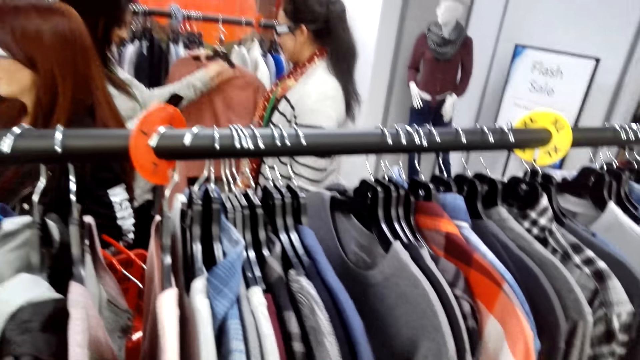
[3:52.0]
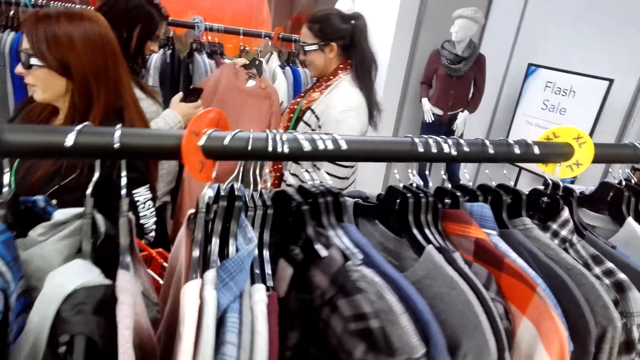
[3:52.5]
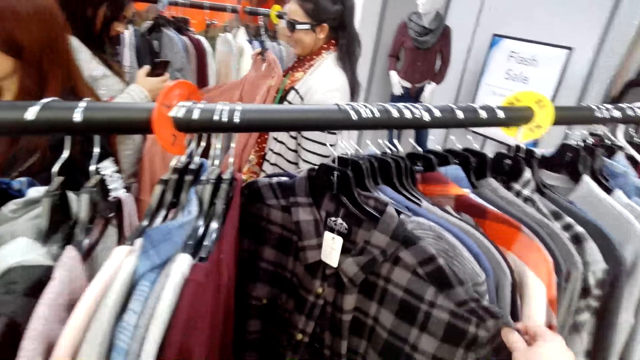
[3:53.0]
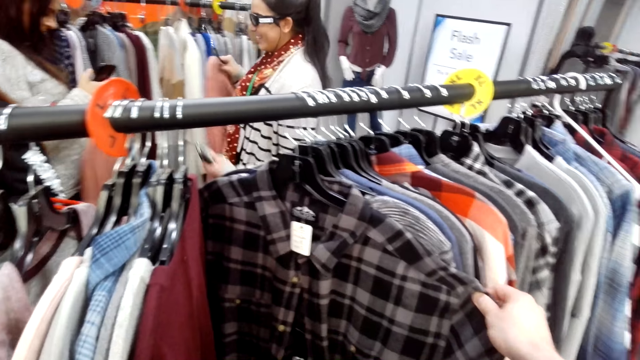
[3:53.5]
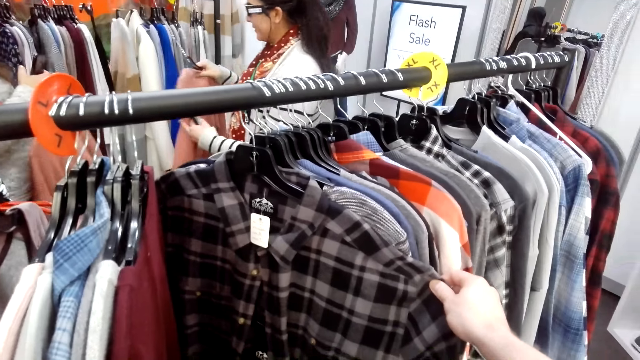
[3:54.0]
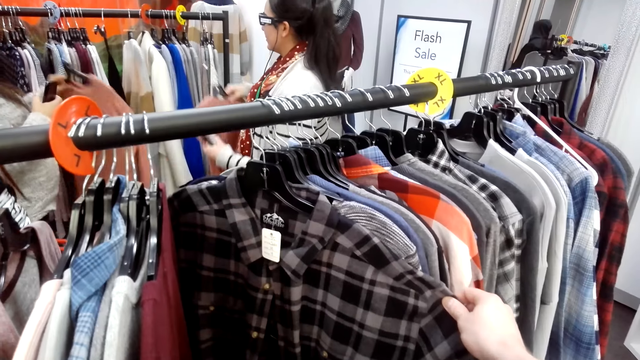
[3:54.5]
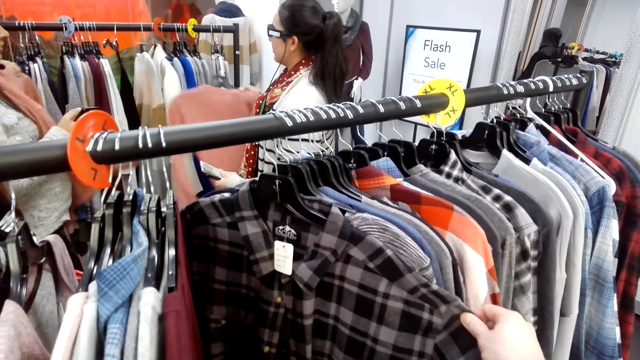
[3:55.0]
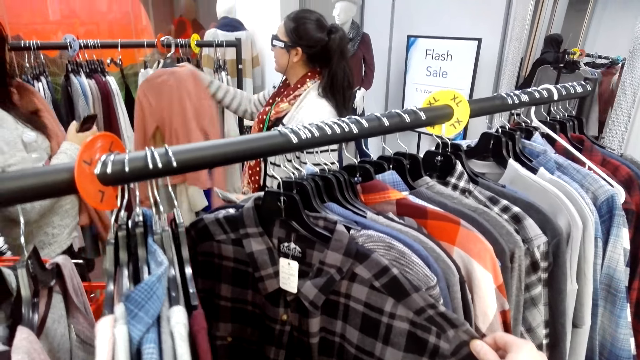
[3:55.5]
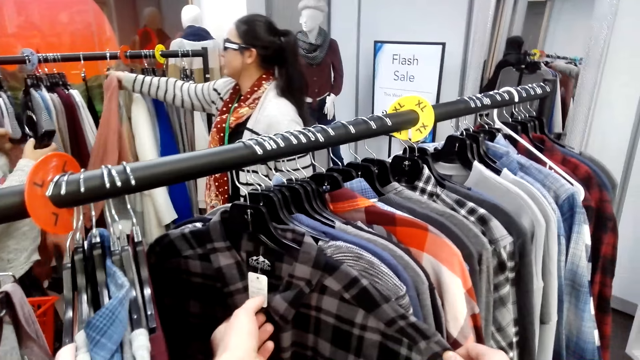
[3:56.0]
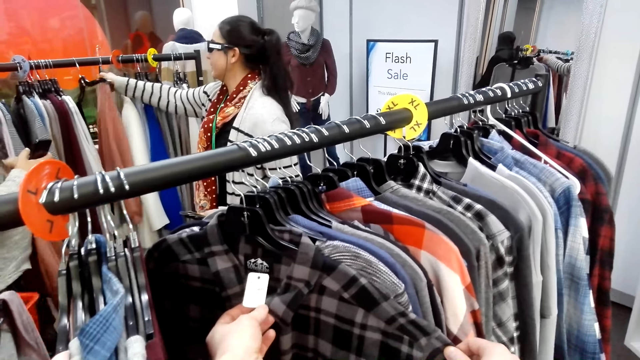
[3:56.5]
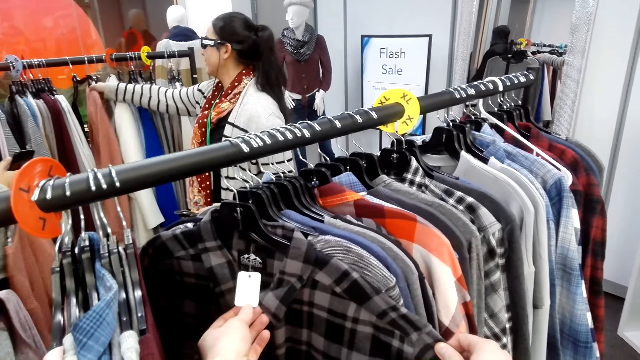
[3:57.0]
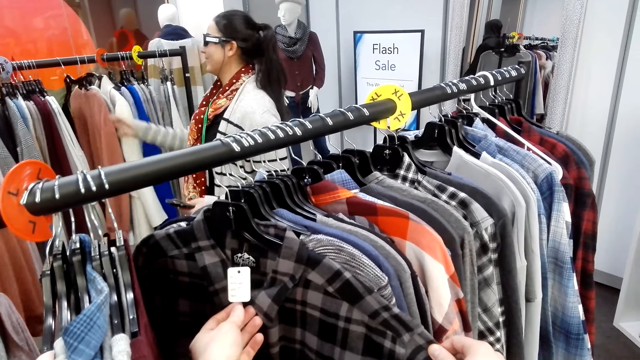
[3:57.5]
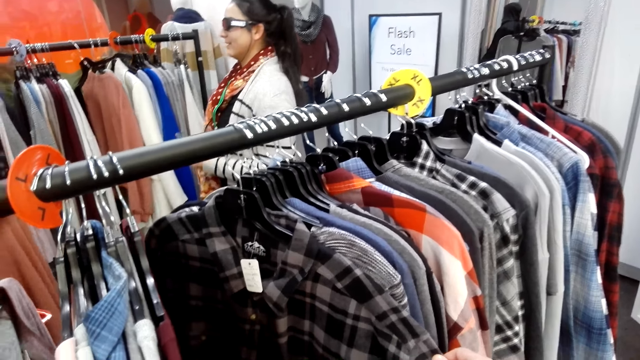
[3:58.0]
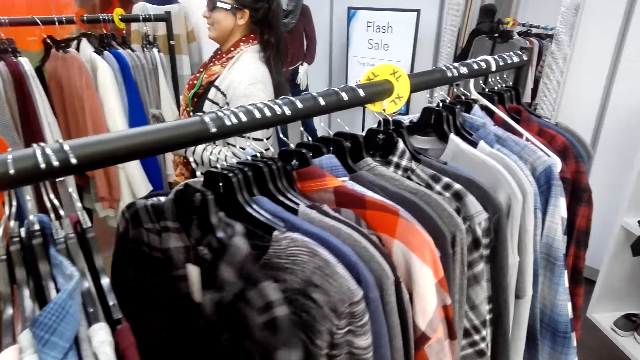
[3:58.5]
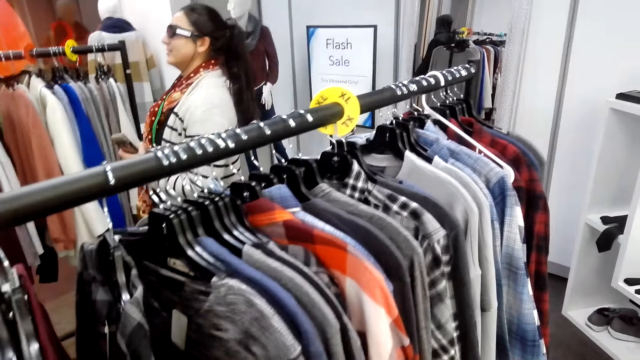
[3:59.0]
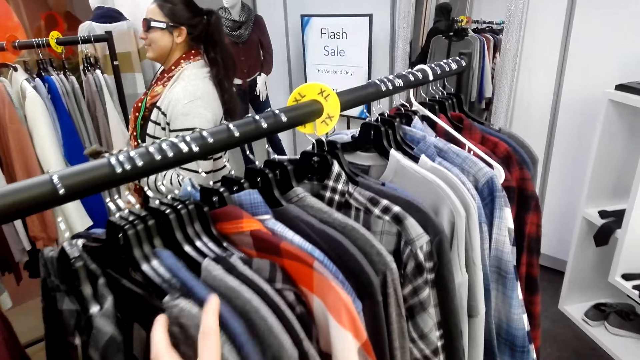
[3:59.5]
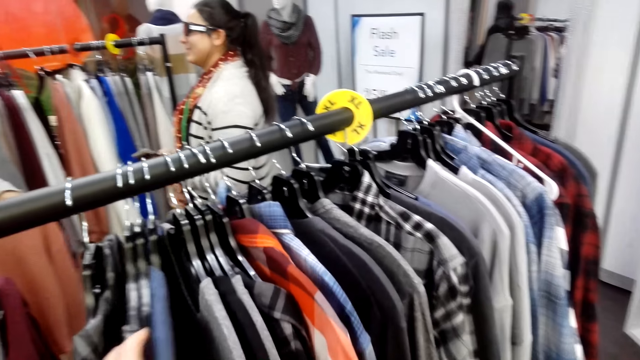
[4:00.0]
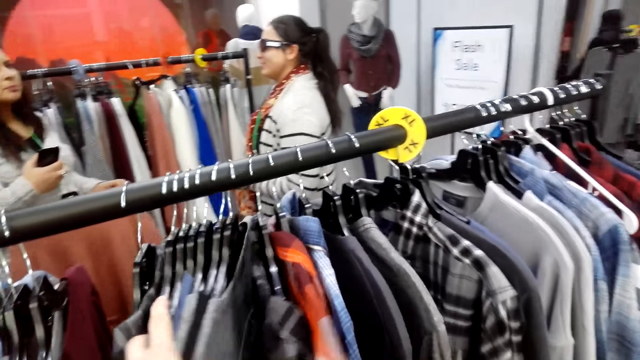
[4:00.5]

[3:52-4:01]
A person holds the cloth. The camera wearer looks at the shirt logo.

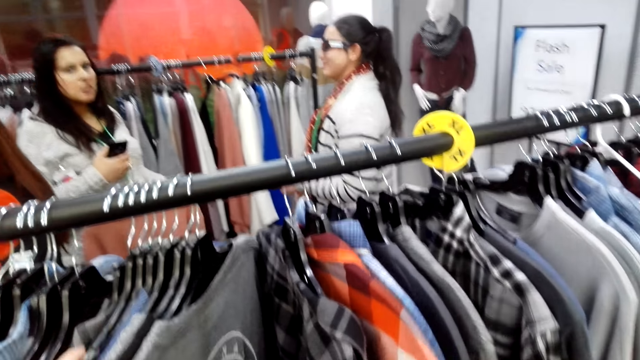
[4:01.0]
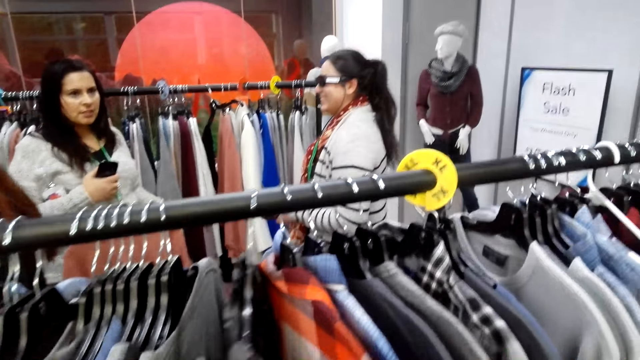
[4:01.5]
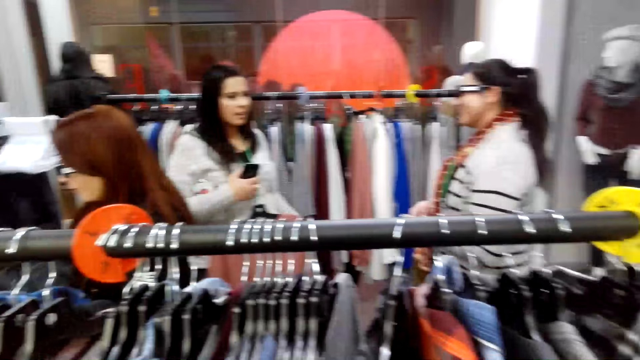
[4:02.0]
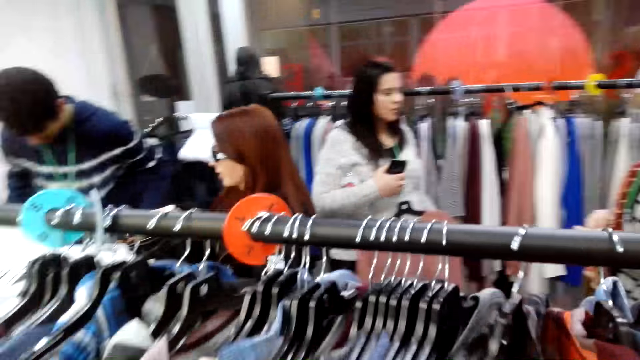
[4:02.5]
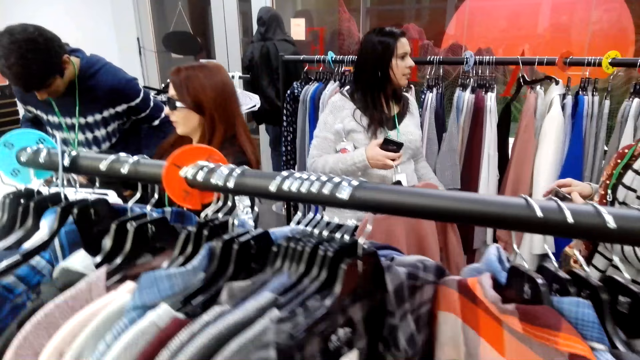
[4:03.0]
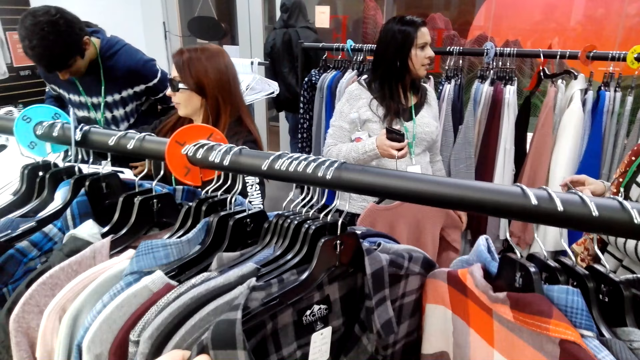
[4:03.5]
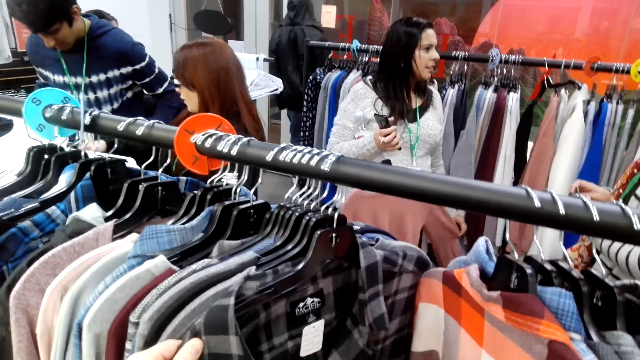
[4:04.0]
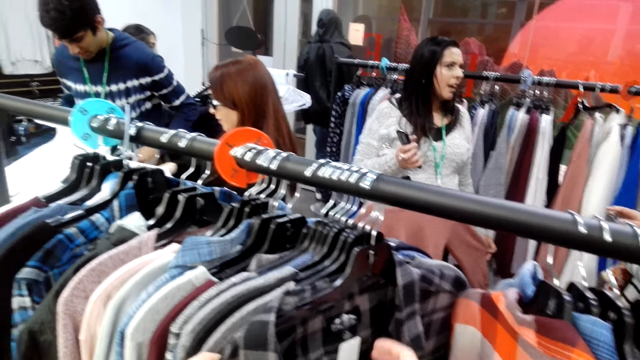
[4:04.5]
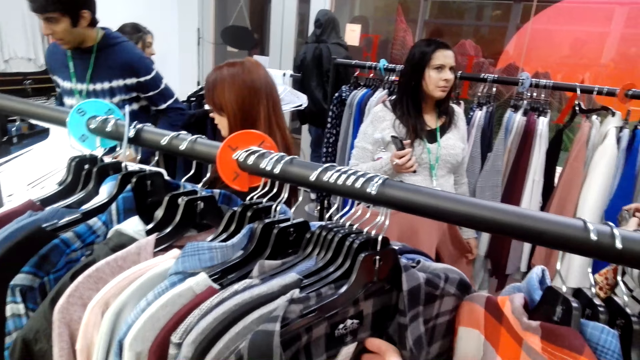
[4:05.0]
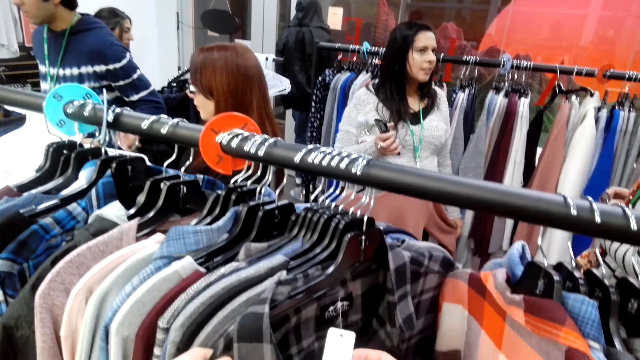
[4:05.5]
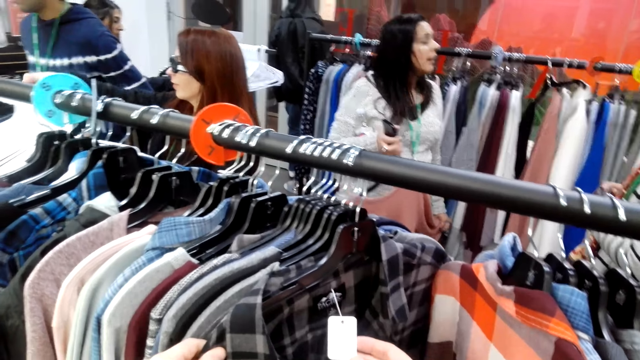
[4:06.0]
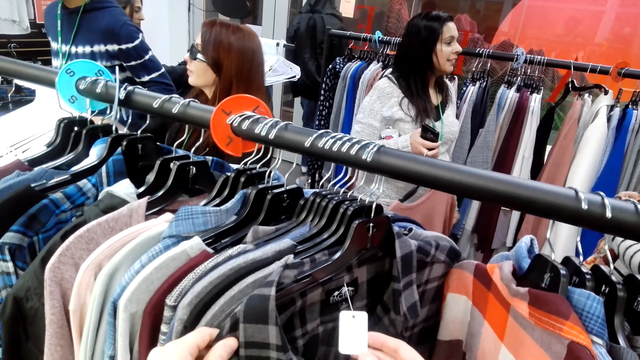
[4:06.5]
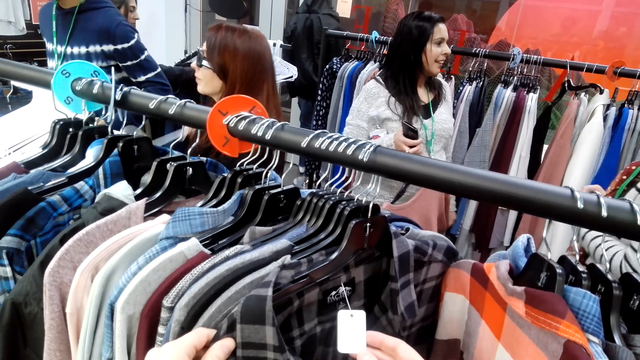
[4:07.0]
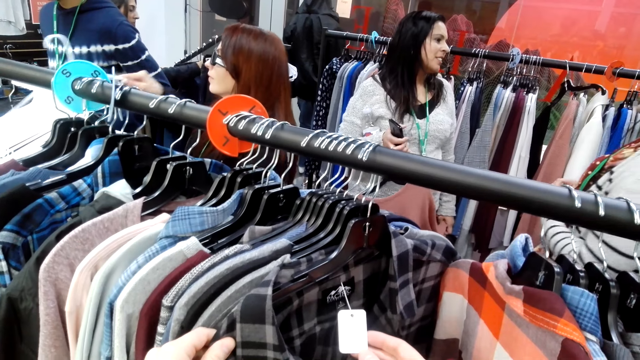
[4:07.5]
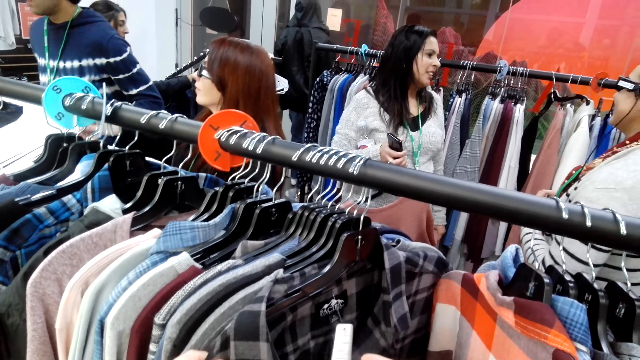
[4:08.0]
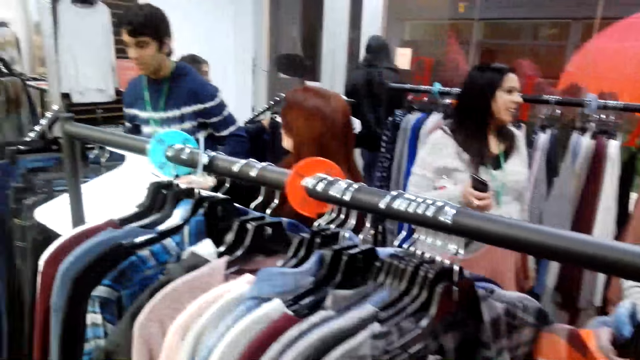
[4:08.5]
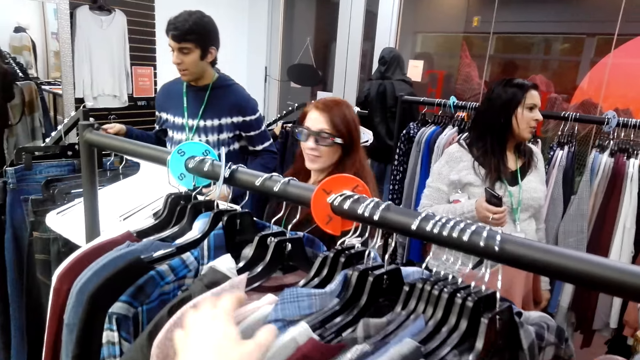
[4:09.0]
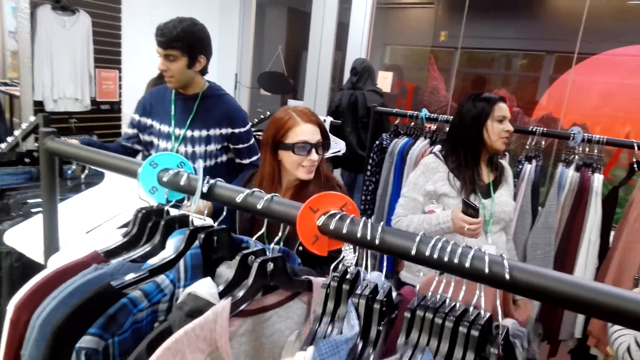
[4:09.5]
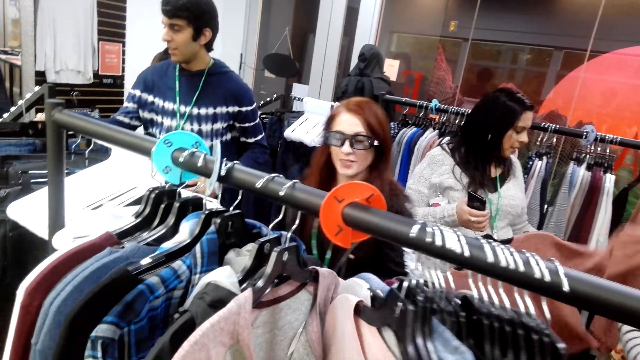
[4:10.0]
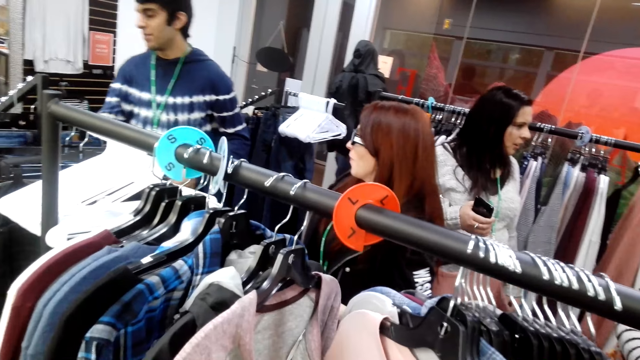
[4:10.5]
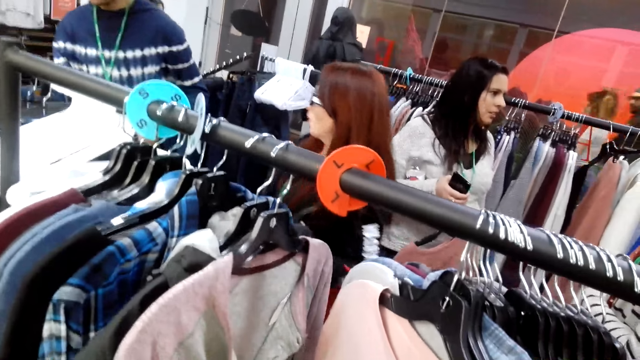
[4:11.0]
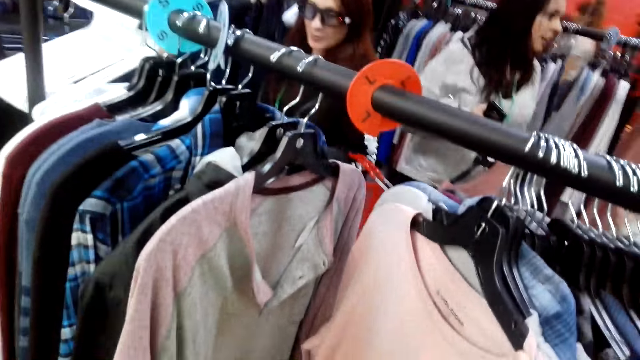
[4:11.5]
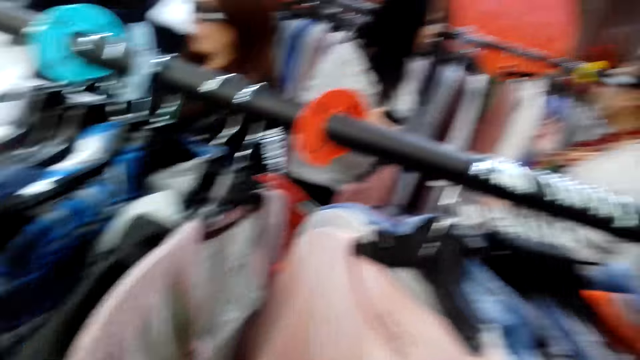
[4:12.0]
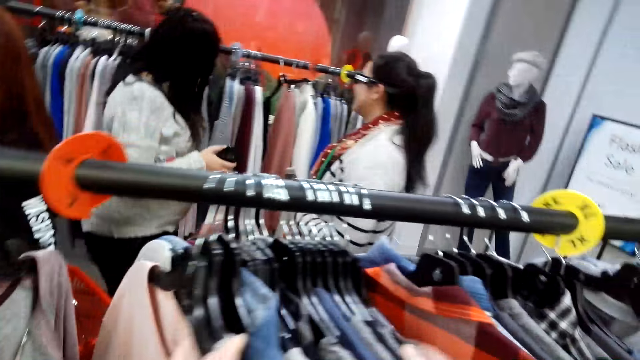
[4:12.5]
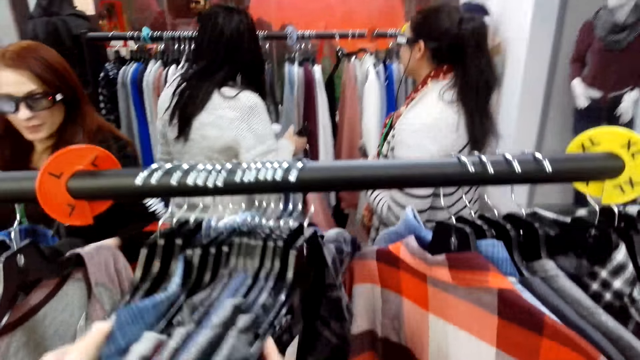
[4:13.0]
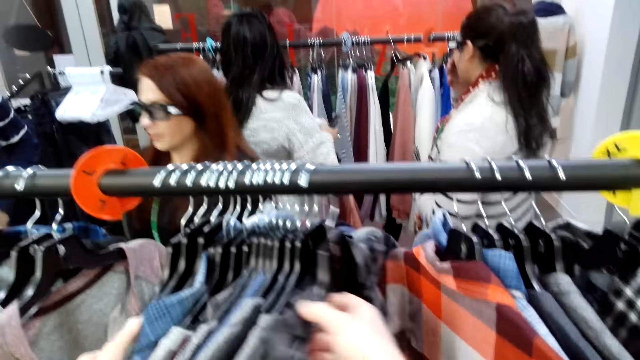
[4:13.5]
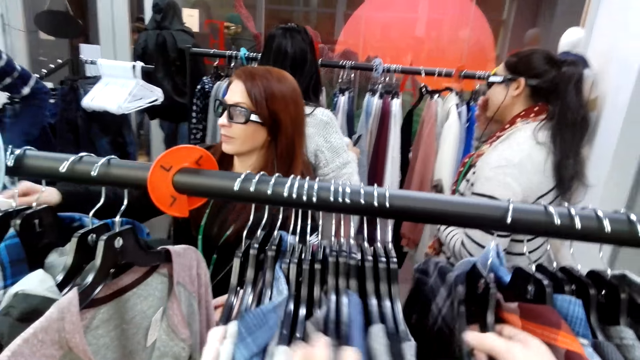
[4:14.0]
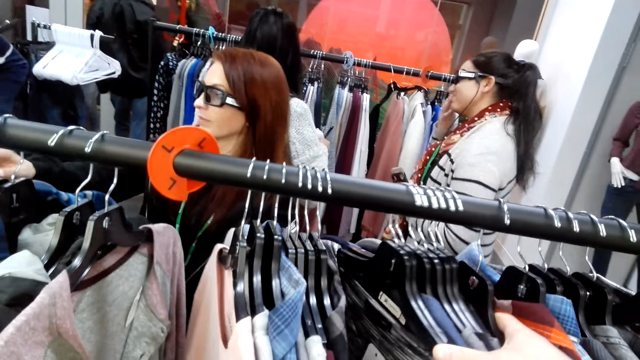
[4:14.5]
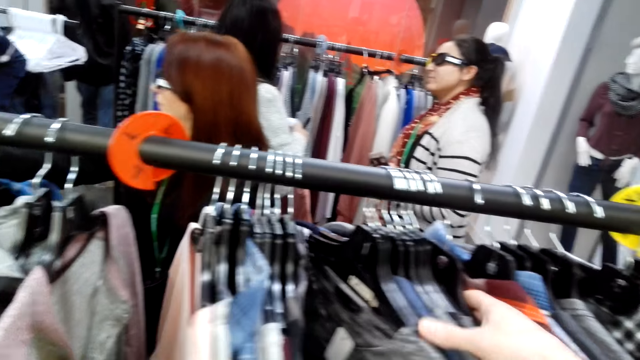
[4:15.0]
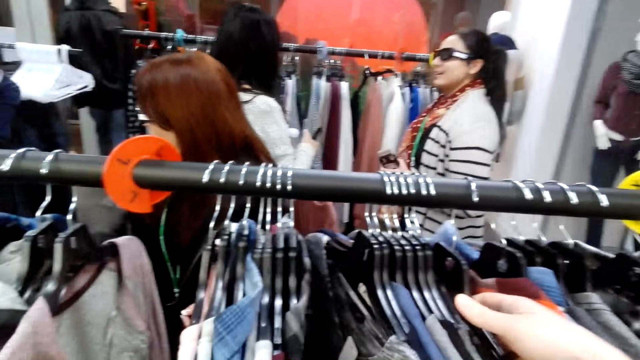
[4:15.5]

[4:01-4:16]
A person holds the phone. The camera wearer looks at the shirt logo. The person holds the cloth. The camera wearer holds the clothes.
